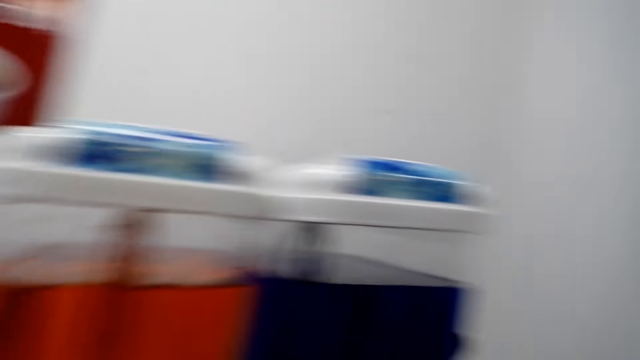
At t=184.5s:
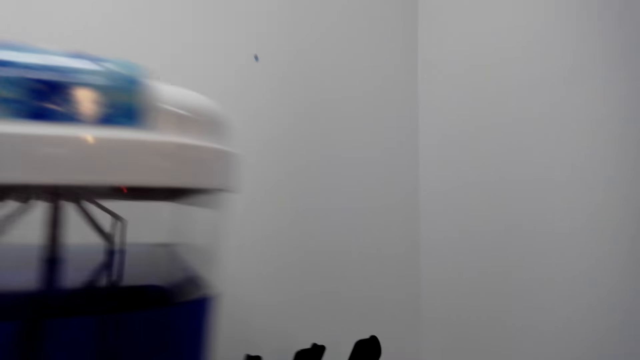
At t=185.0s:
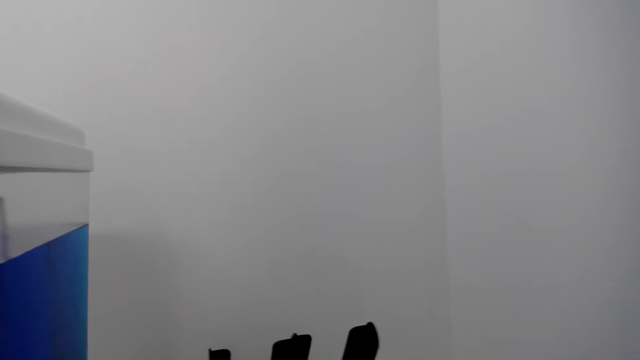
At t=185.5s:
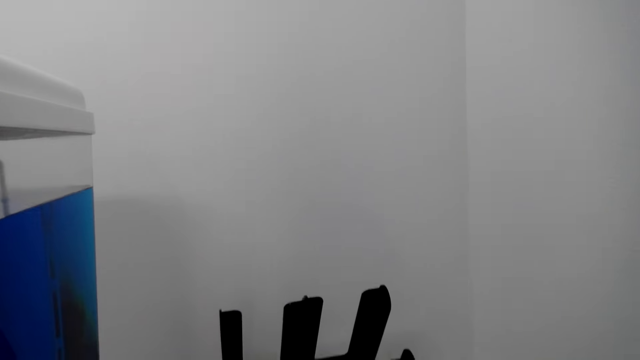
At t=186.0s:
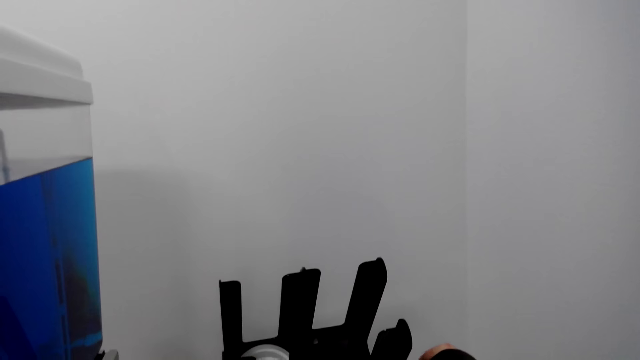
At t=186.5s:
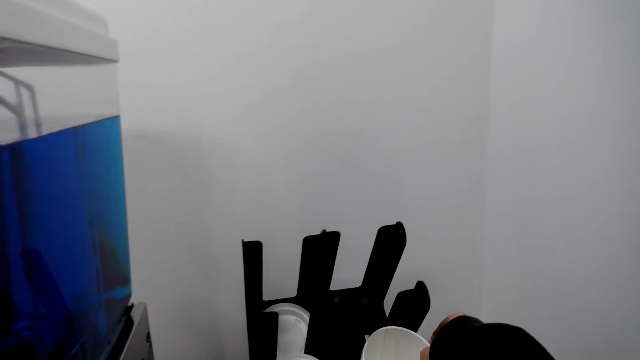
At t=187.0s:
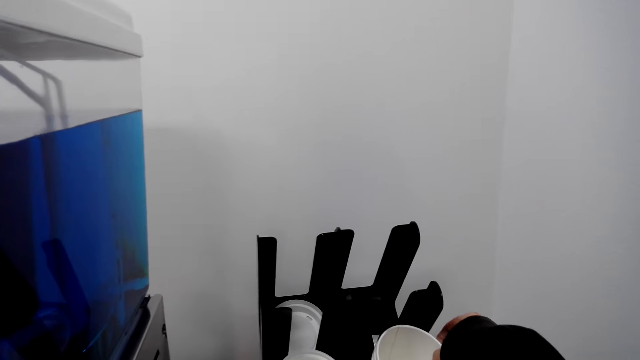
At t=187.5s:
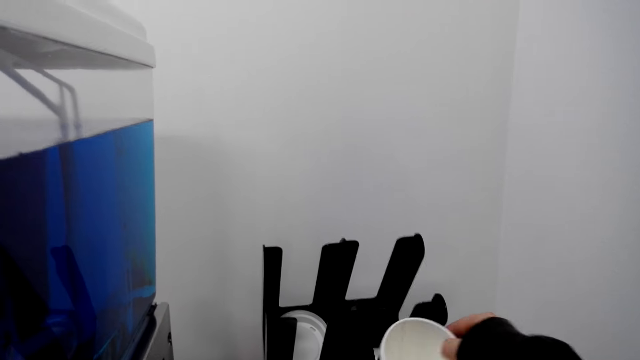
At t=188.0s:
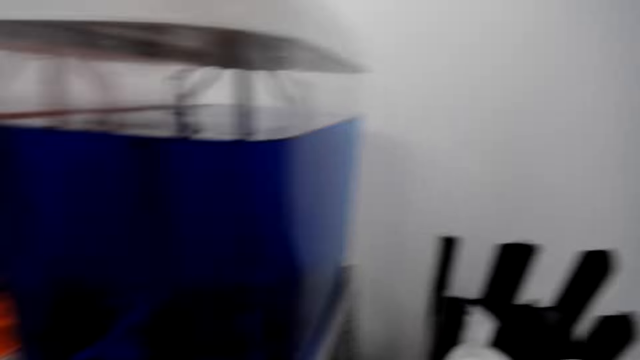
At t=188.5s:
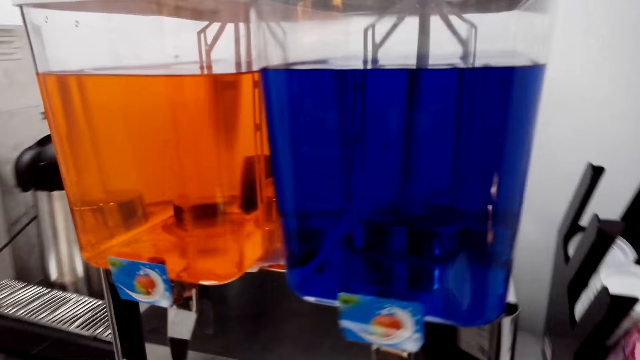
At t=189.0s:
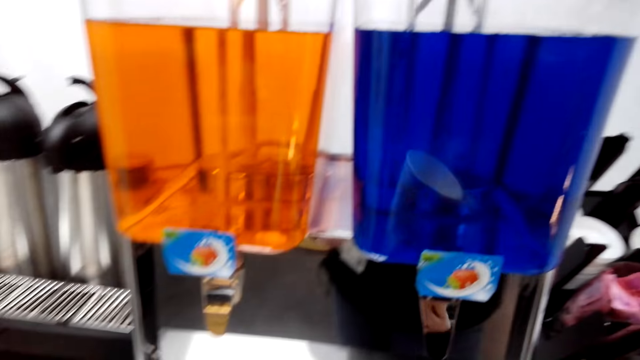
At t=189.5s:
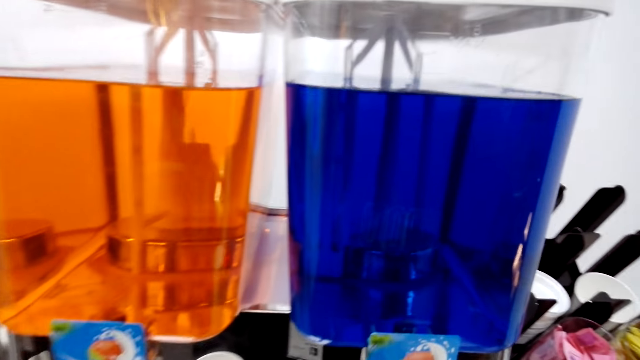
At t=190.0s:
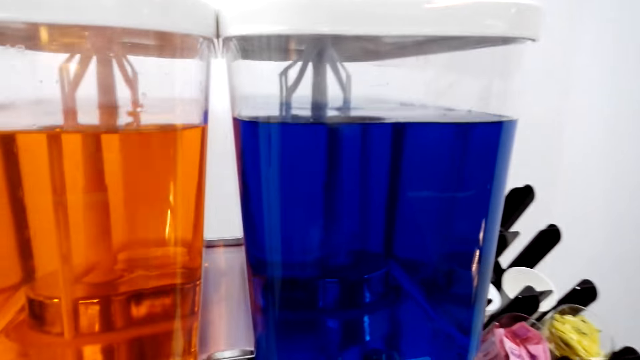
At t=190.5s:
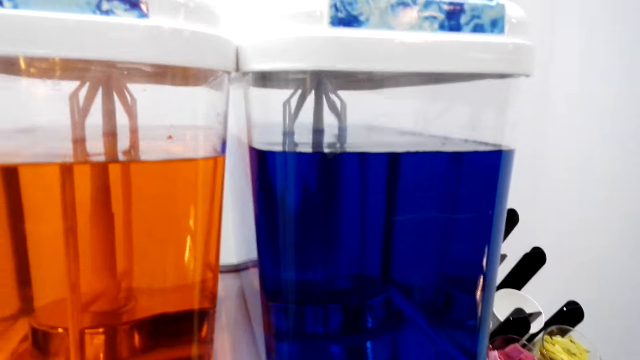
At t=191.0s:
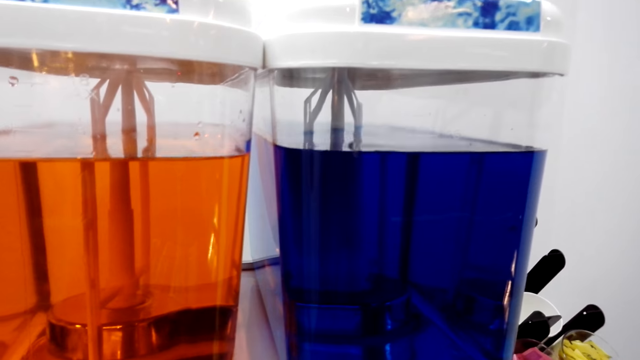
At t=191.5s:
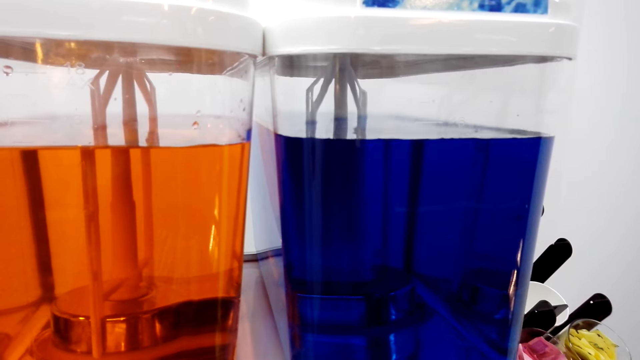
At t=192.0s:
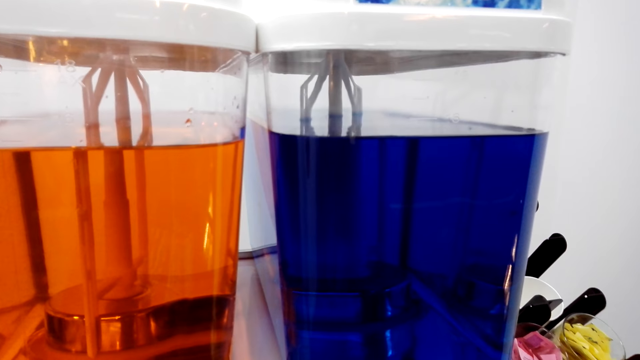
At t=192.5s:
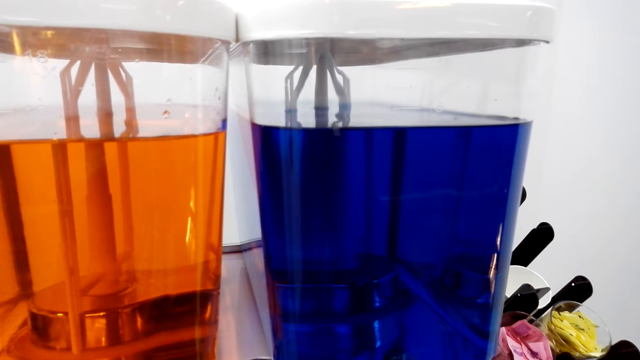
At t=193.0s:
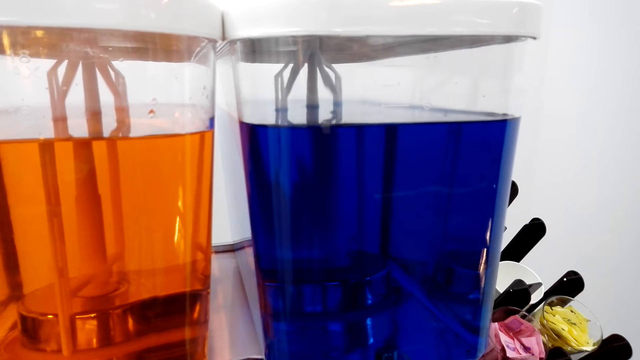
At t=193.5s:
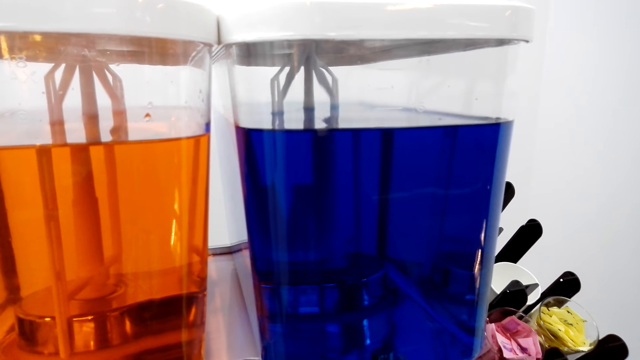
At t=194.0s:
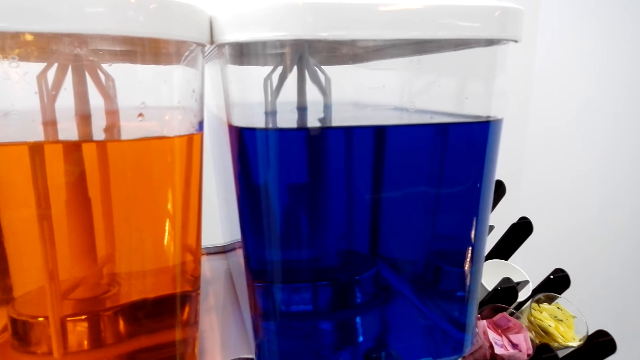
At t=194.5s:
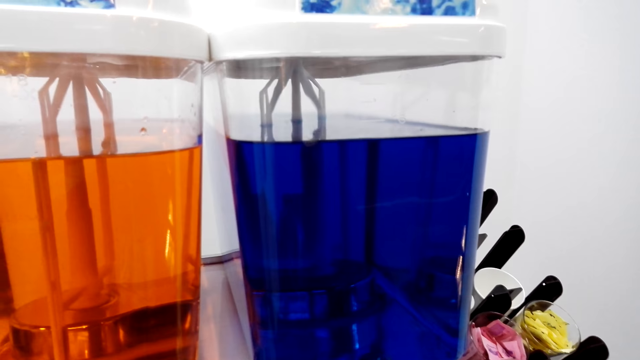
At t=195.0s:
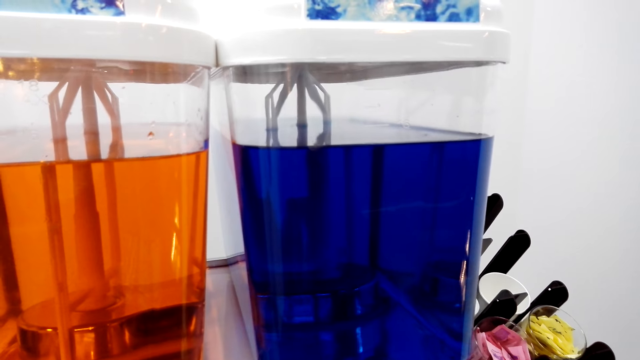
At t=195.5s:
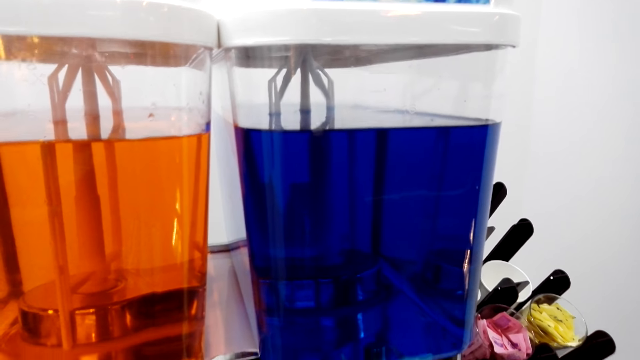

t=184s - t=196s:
The camera wearer opens the dish. They pick up a cup from the table. They put water in the cup.

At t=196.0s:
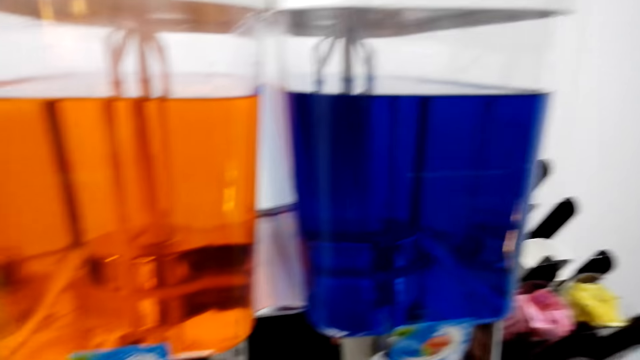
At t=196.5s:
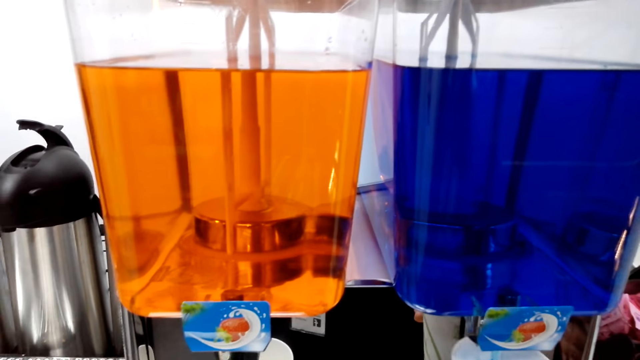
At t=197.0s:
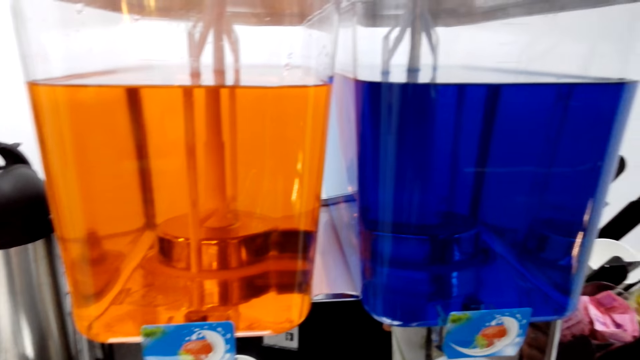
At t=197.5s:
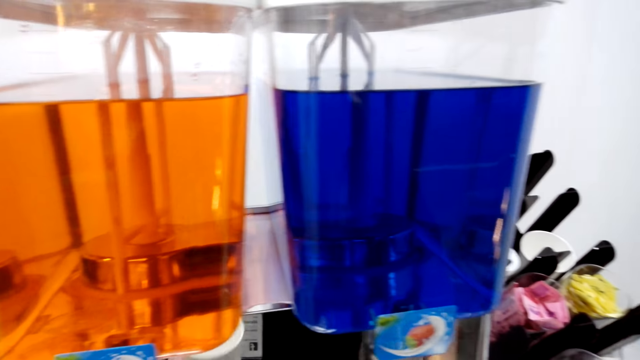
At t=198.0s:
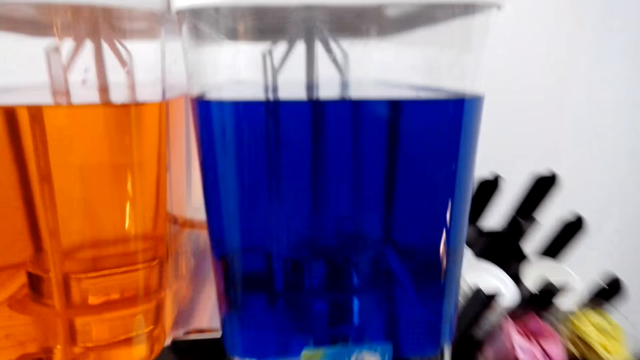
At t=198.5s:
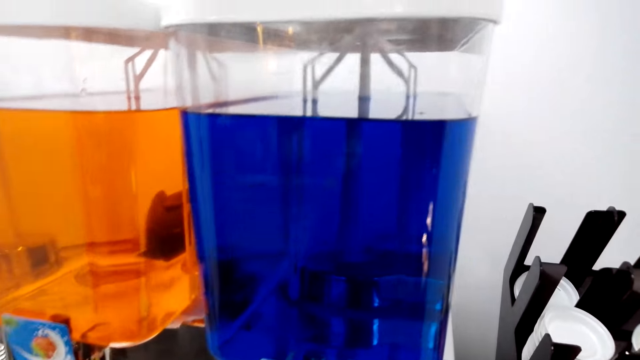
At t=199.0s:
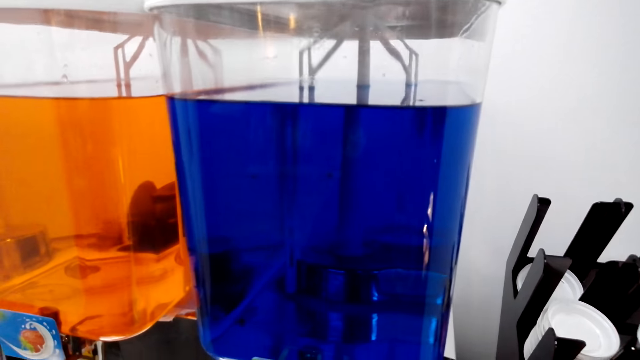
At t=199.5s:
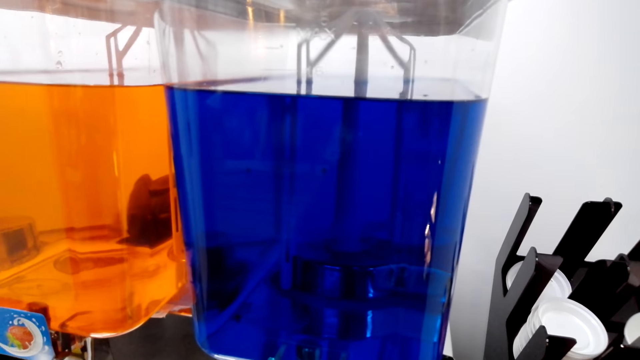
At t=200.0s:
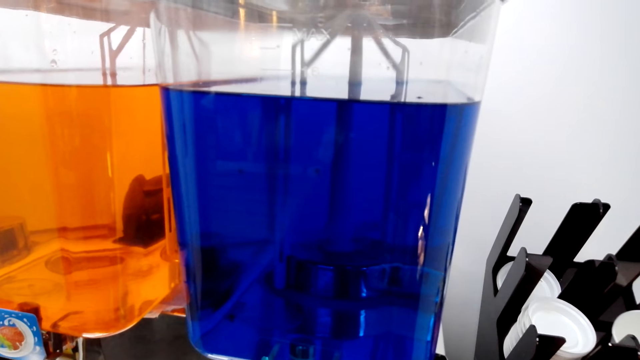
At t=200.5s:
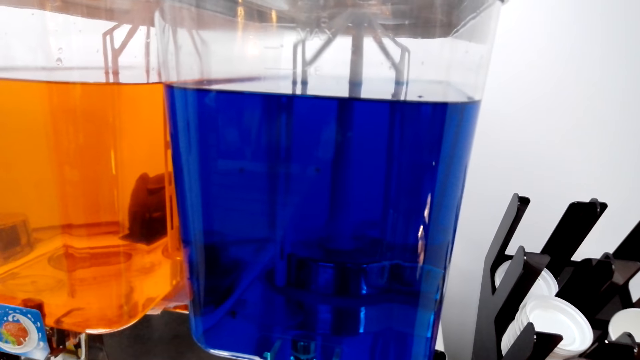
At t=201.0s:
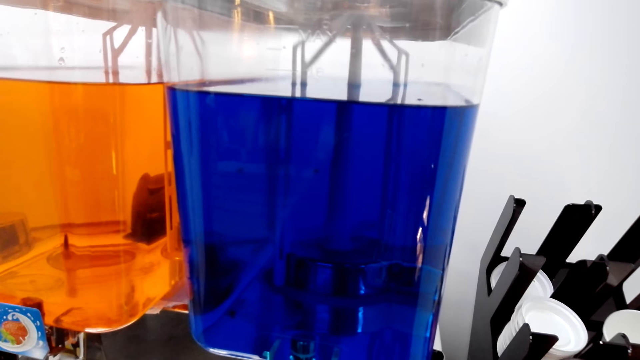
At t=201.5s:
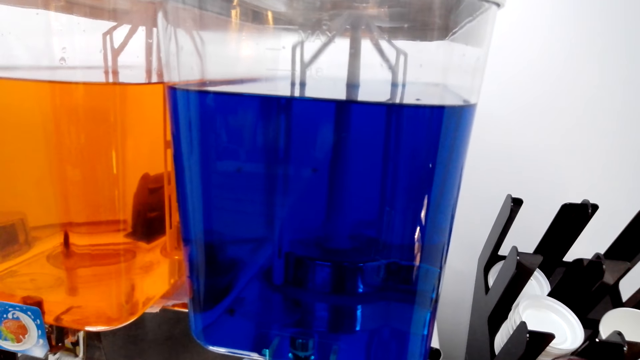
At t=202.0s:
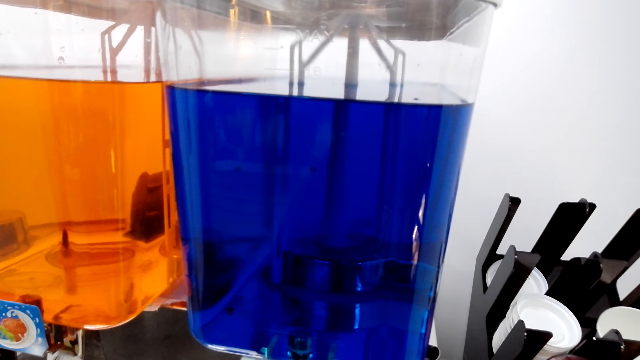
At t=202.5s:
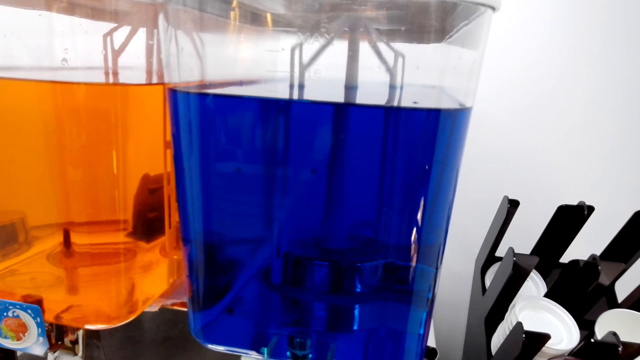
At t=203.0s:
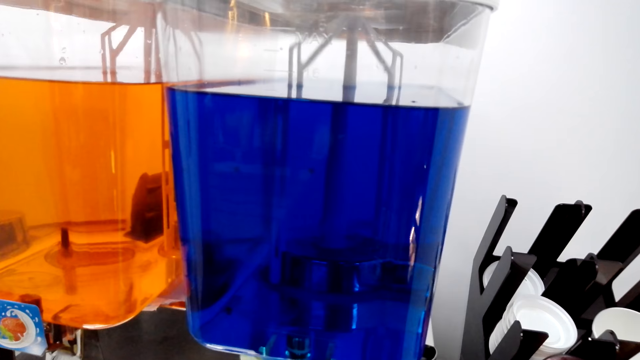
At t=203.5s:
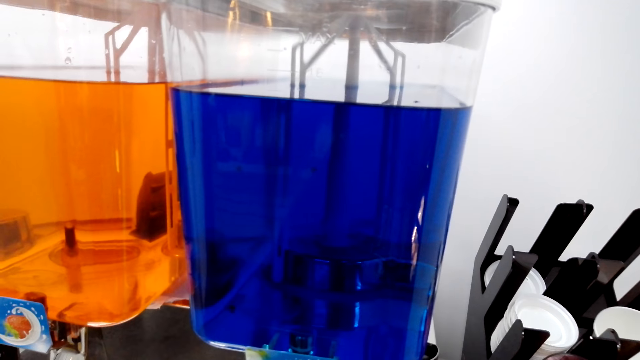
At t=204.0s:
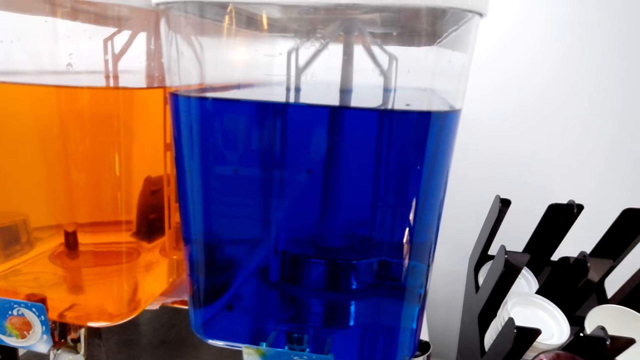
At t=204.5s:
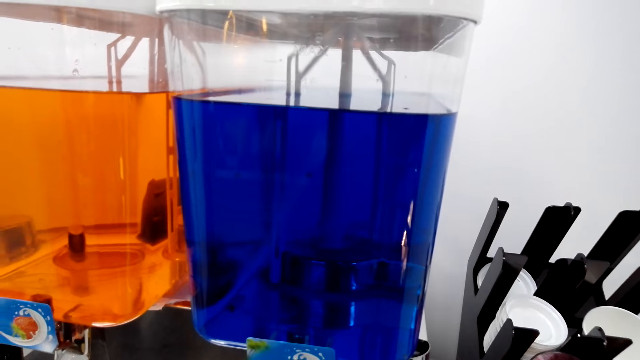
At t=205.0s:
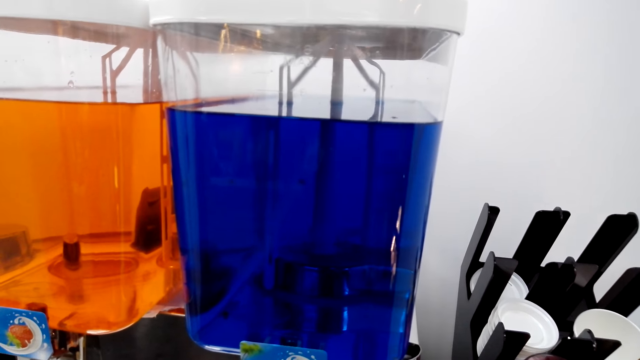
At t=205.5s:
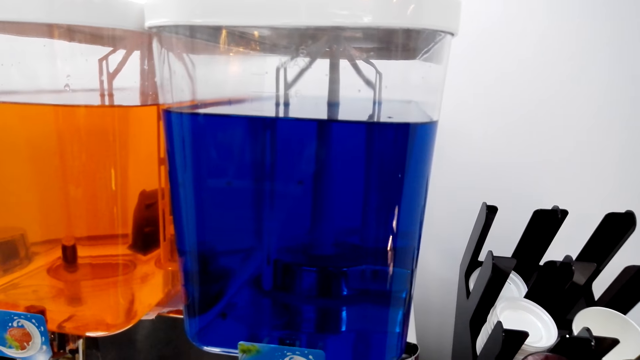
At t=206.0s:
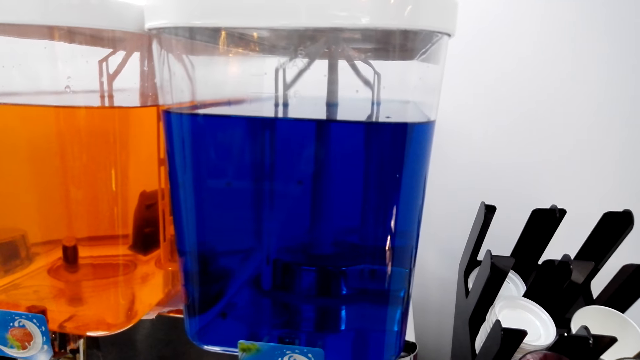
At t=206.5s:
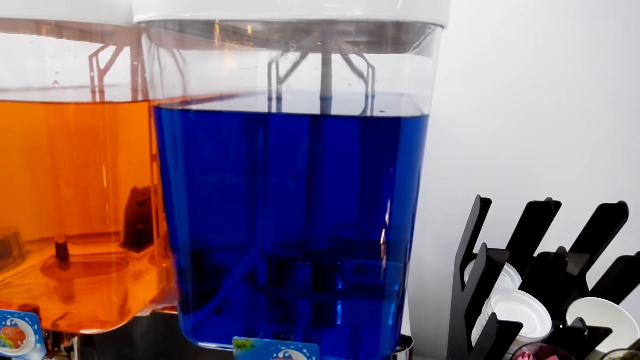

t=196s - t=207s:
The camera wearer puts down a cup. They put liquid inside the cup.
